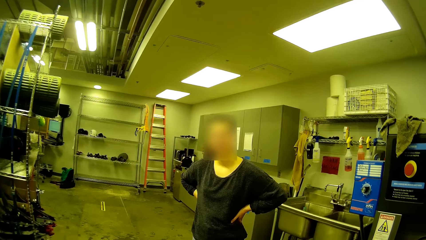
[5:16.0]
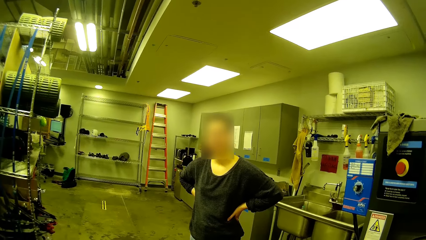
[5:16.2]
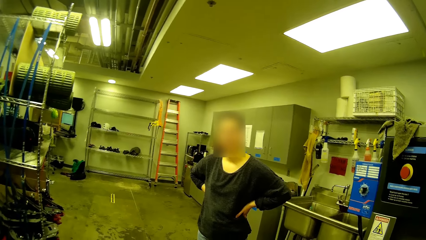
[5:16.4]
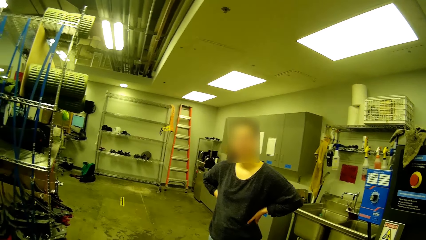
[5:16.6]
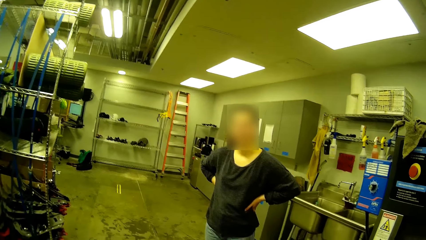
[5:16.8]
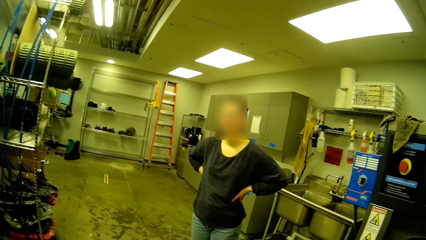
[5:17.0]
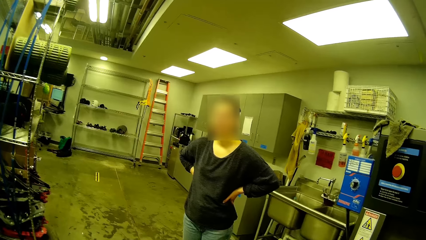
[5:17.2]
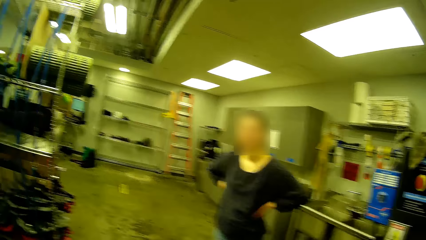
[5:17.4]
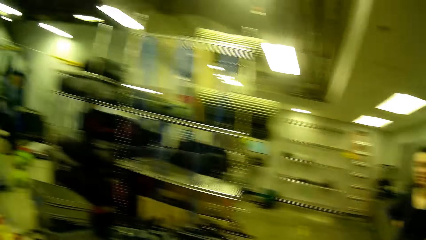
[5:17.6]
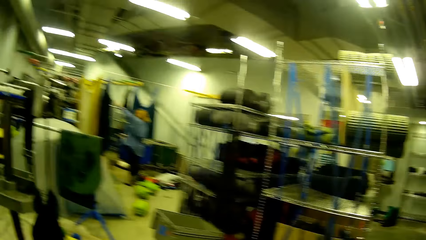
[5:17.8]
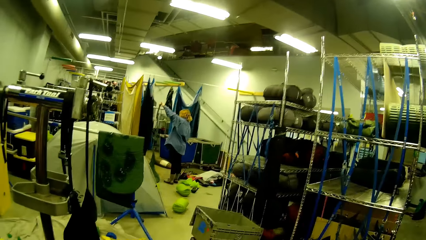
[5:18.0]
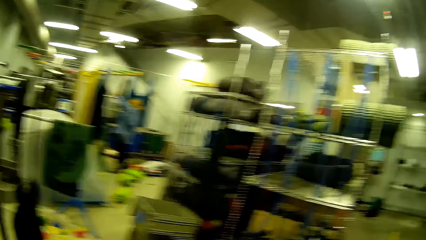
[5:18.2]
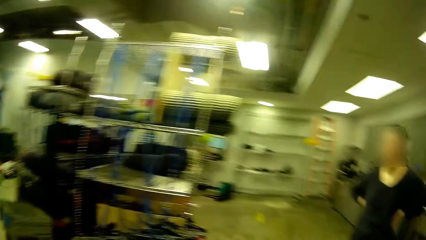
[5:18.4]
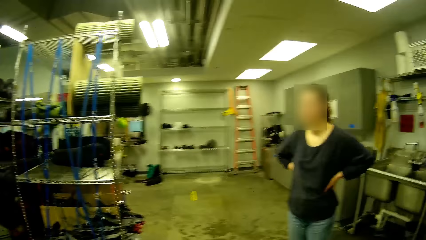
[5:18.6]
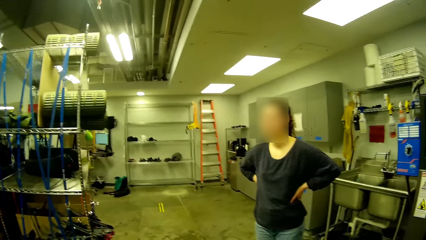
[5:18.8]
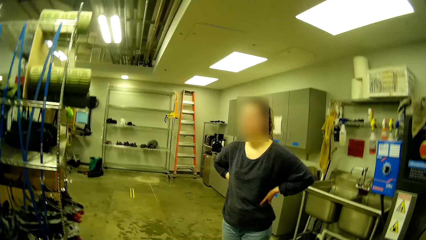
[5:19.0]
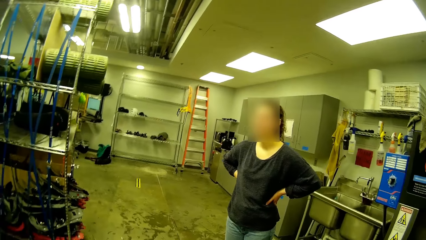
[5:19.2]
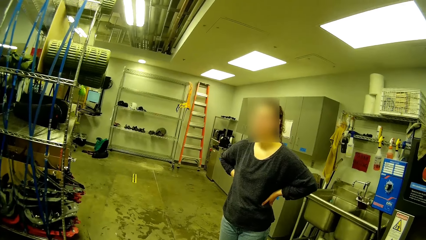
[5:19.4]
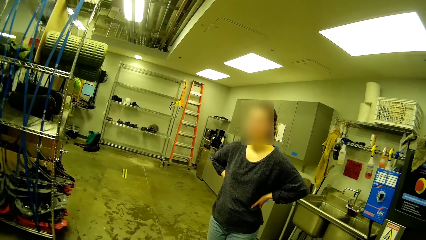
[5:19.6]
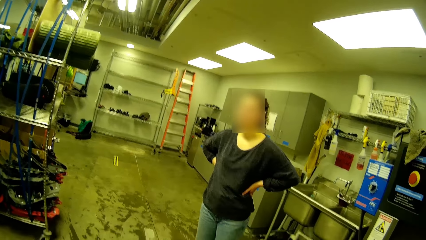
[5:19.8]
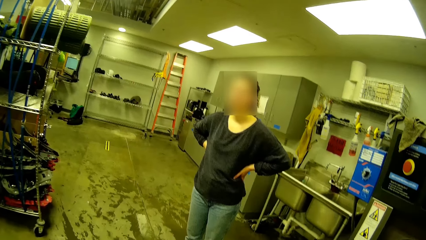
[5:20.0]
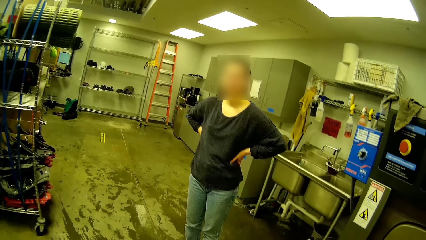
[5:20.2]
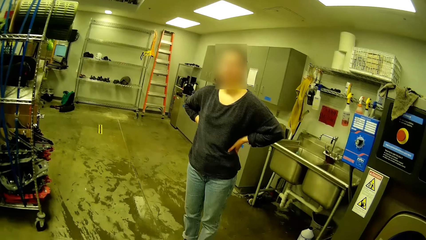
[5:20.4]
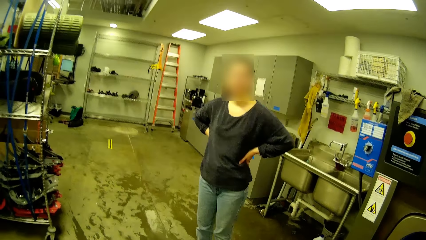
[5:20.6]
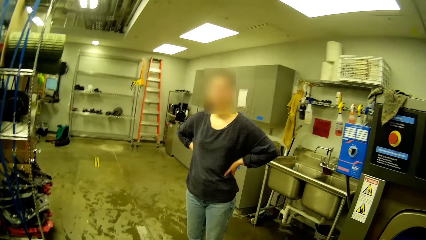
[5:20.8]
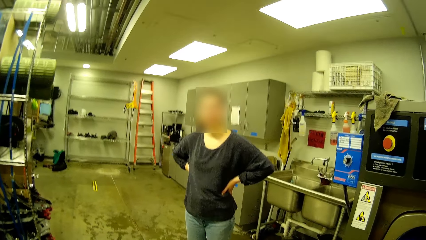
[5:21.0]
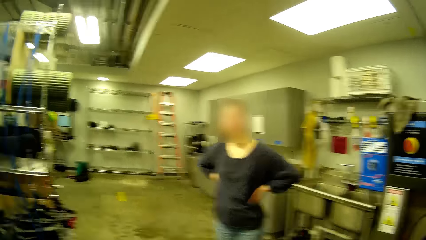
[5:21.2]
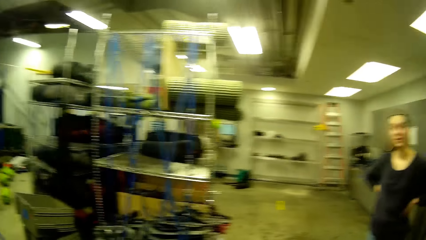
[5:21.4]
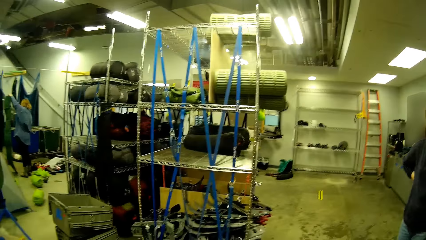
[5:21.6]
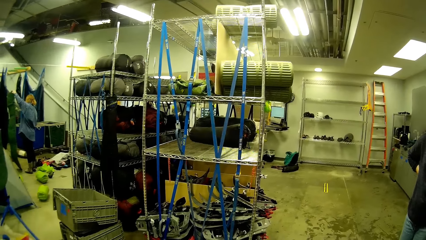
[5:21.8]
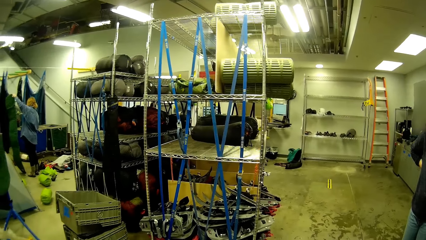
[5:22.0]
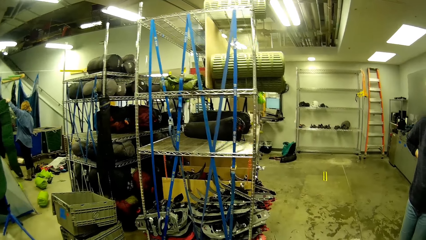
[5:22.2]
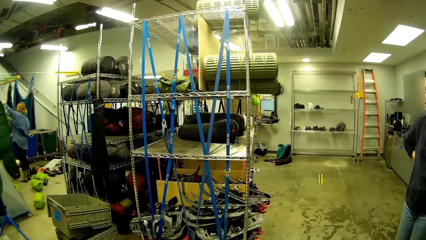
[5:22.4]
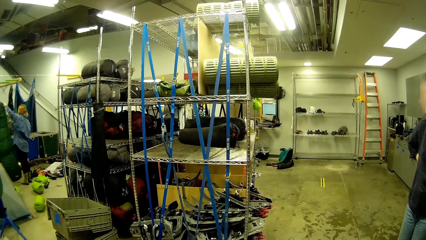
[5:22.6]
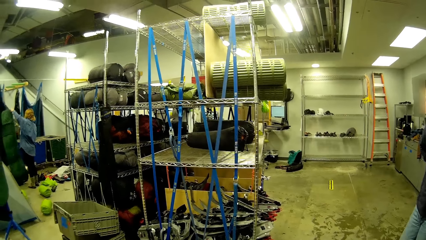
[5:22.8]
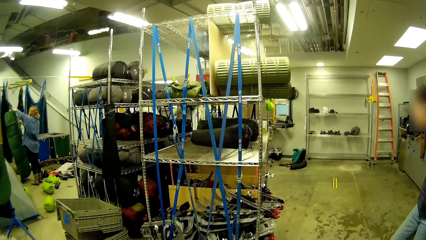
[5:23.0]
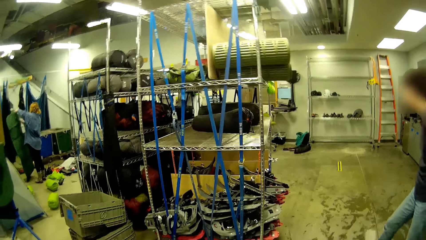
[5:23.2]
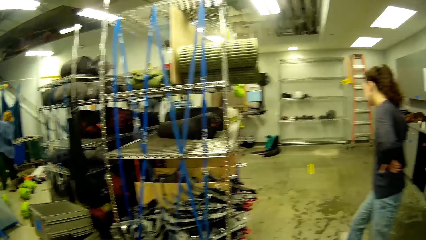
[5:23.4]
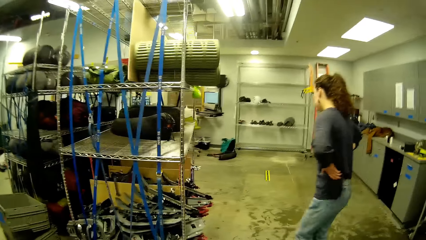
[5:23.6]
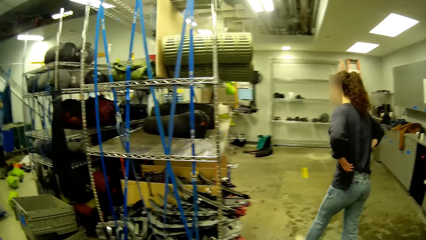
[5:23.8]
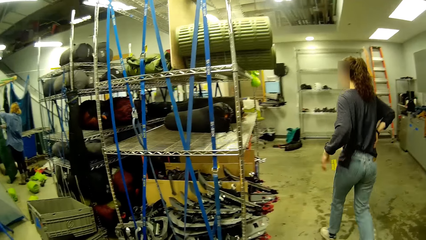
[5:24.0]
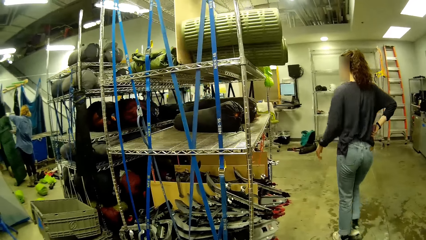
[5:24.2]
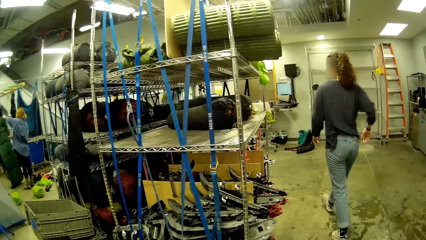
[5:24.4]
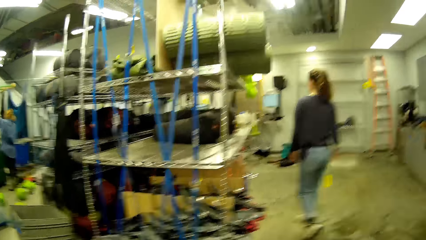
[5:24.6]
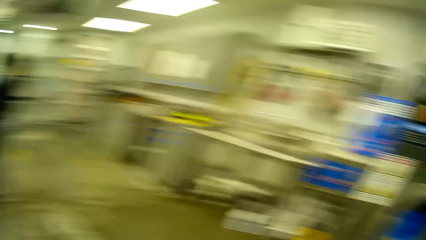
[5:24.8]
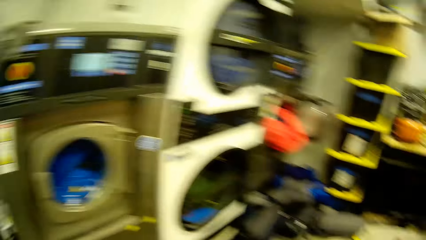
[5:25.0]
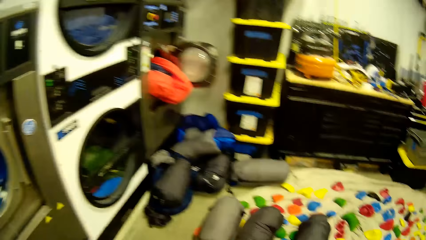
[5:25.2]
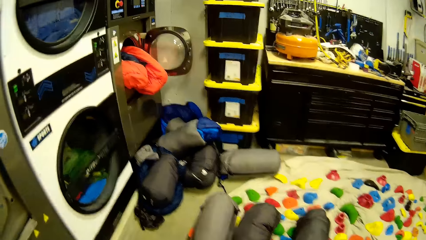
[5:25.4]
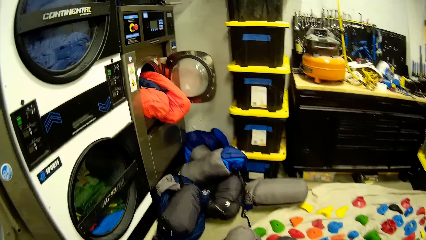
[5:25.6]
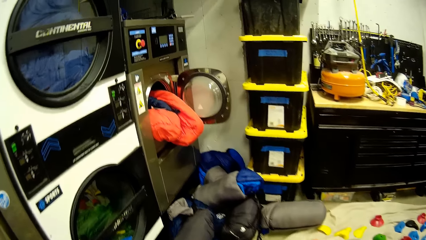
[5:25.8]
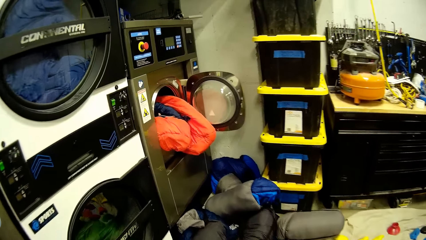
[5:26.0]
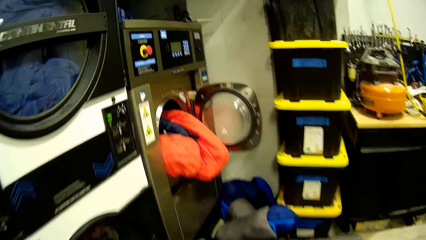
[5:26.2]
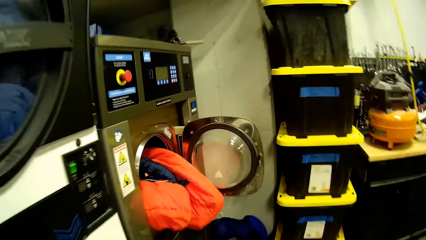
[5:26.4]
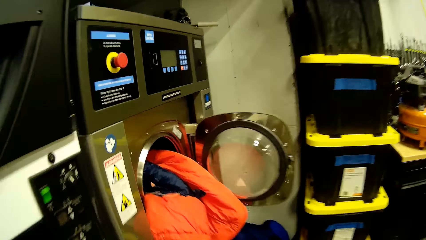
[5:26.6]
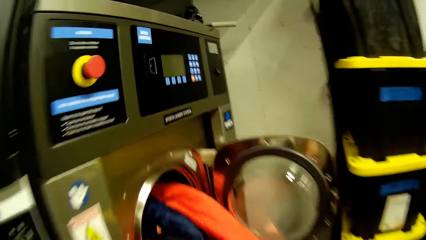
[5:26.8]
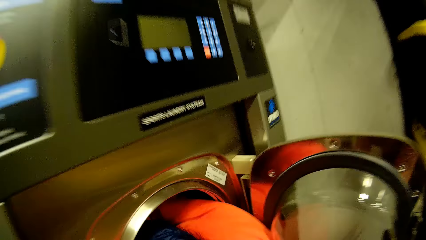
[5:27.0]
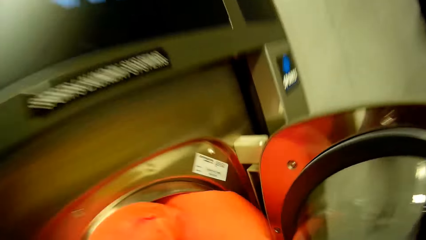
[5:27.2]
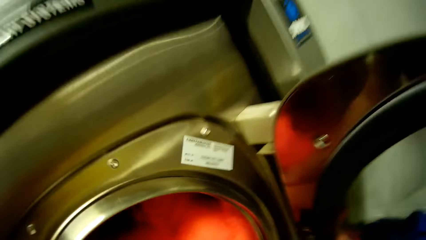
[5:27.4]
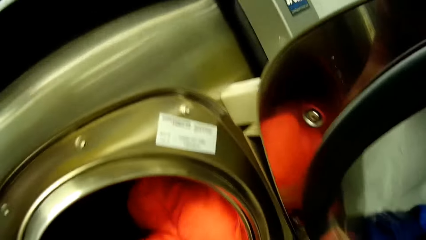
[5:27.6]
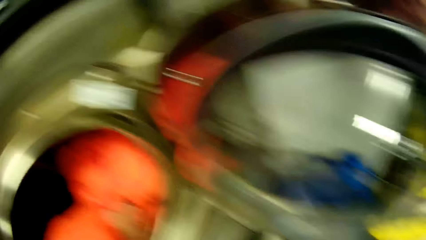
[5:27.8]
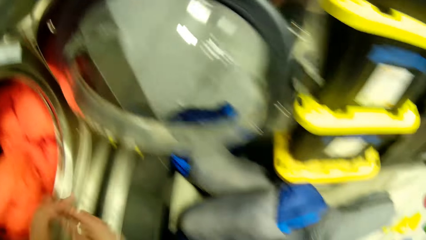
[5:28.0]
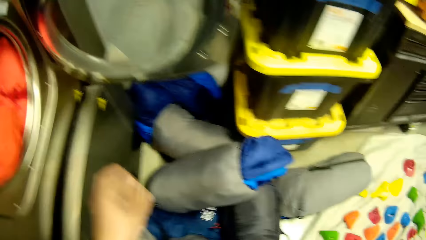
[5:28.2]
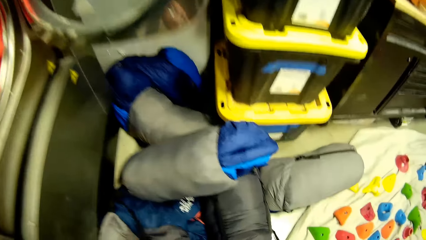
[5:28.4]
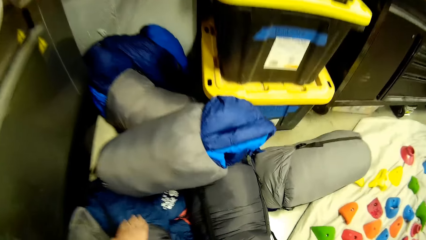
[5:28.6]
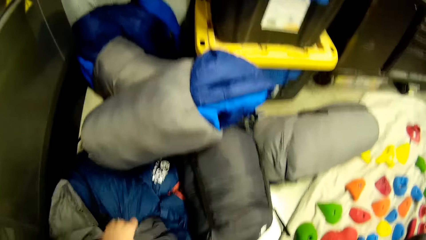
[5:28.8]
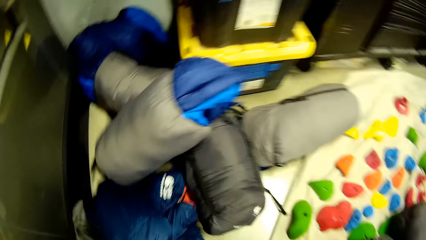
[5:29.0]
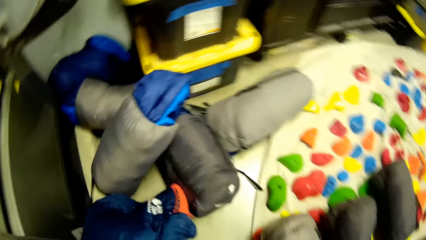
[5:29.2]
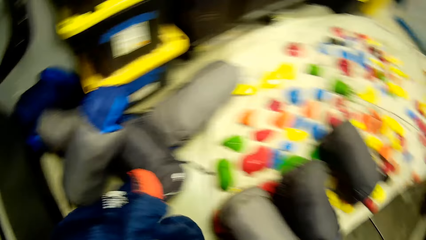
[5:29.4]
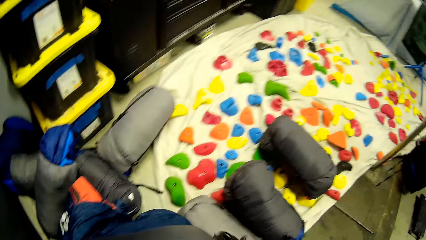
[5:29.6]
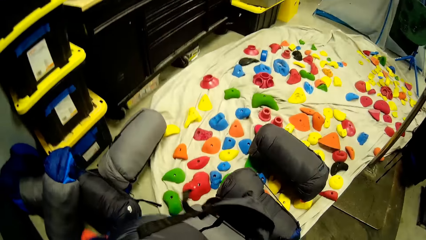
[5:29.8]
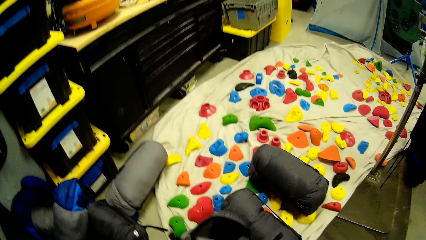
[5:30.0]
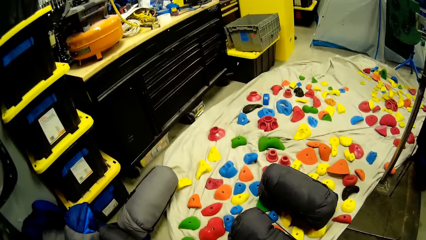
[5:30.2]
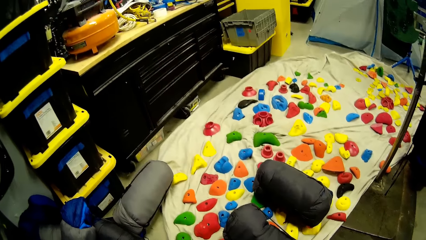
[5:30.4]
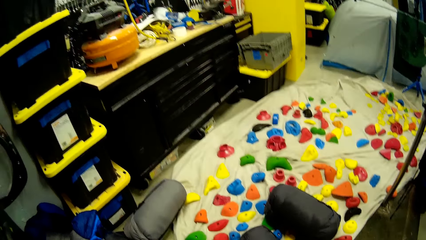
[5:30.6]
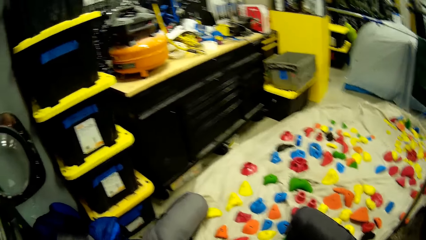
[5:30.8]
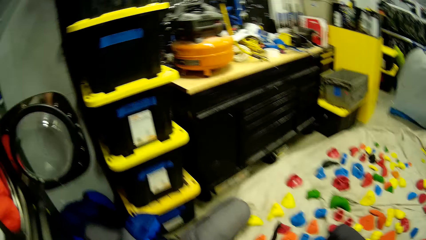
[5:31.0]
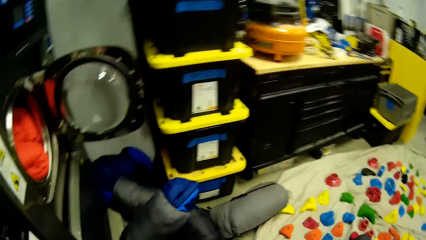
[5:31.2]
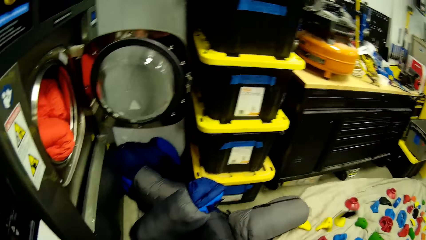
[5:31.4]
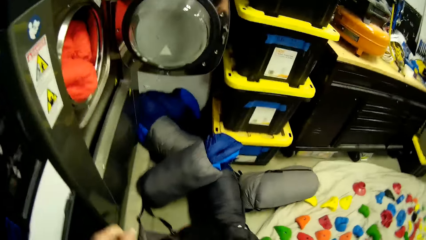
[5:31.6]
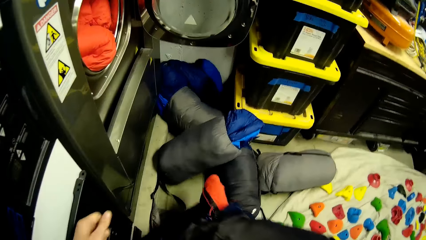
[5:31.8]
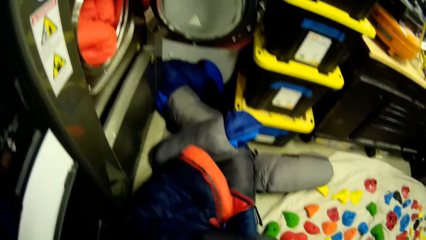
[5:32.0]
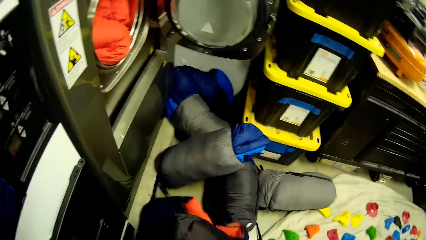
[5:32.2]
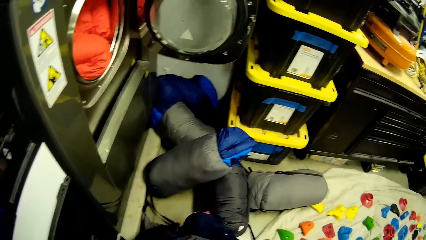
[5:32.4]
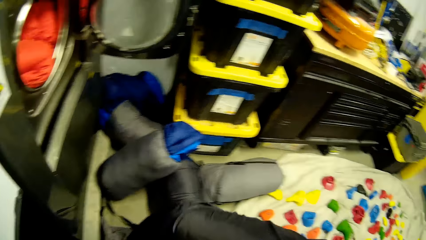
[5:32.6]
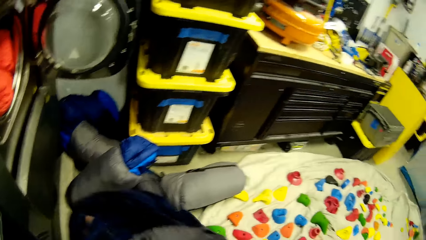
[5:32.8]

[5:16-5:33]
A woman stands. Another woman stands. The first woman stands. The first woman holds a yoga mat with both hands. The other woman walks towards the first woman. The camera wearer walks towards an industrial washing machine. He puts the sleeping bag well on the washing machine. He stands. He touches an orange blanket inside the industrial washing machine with his left hand. He removes his left hand from the industrial washing machine. He grabs a duvet or sleeping bag from the floor with his left hand. He removes the sleeping bag cover from the sleeping bag.
